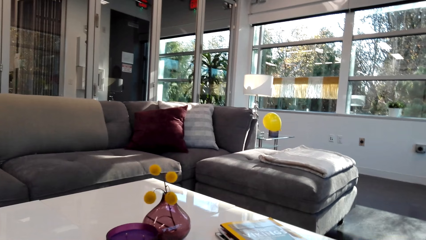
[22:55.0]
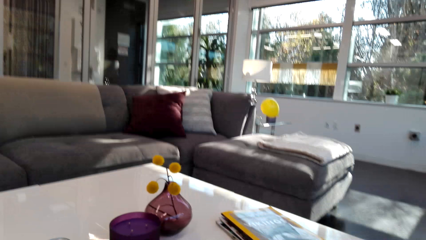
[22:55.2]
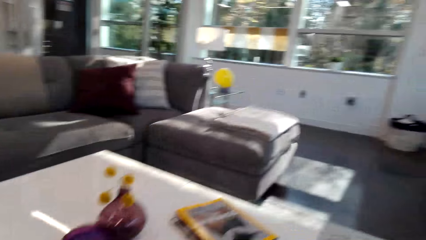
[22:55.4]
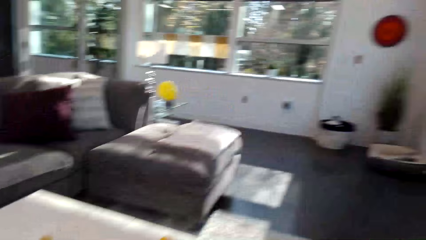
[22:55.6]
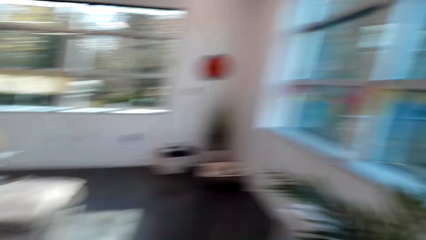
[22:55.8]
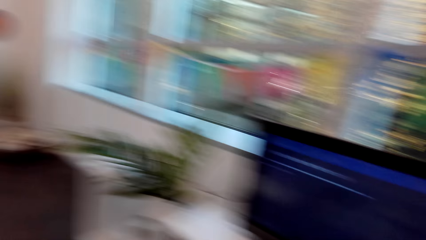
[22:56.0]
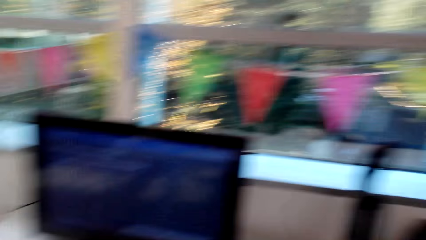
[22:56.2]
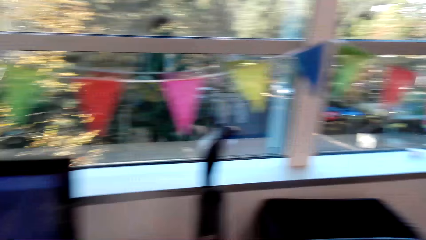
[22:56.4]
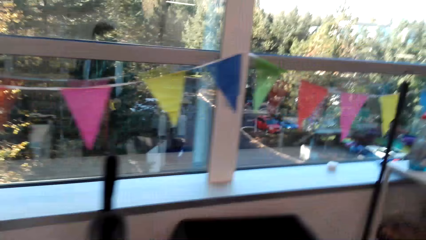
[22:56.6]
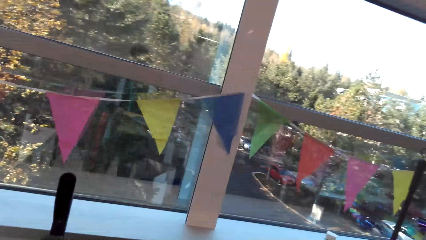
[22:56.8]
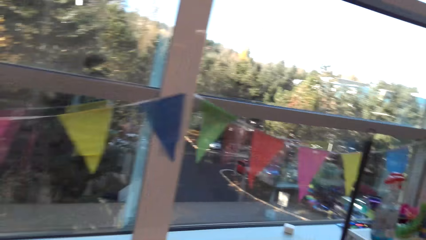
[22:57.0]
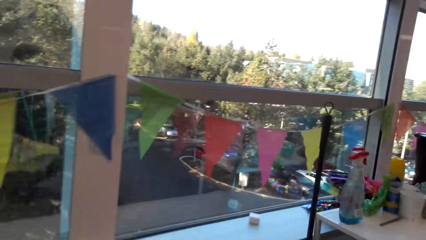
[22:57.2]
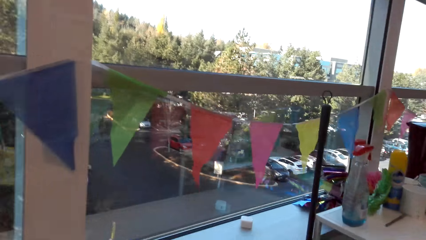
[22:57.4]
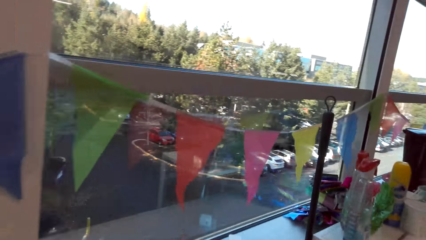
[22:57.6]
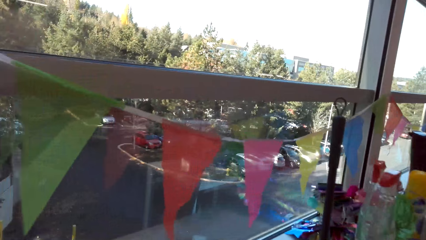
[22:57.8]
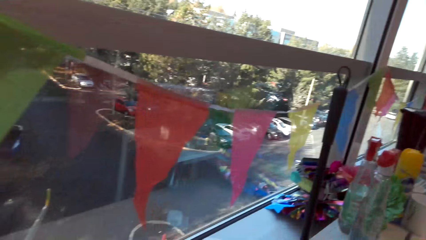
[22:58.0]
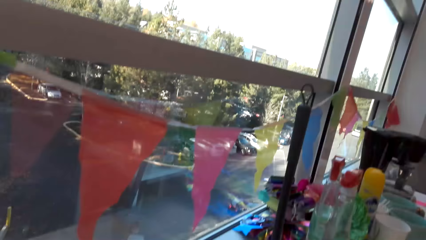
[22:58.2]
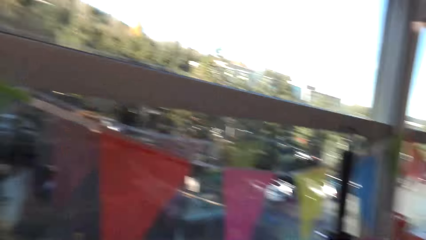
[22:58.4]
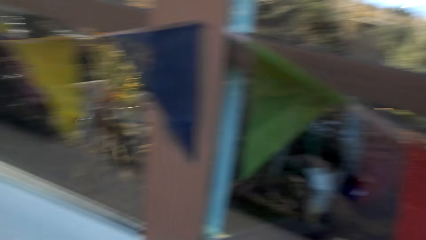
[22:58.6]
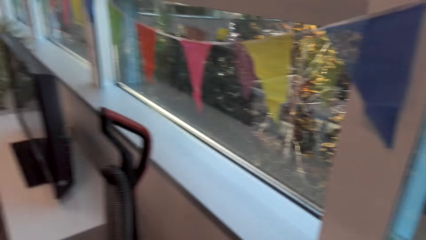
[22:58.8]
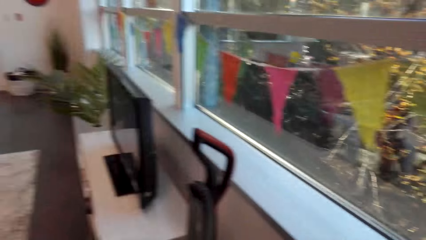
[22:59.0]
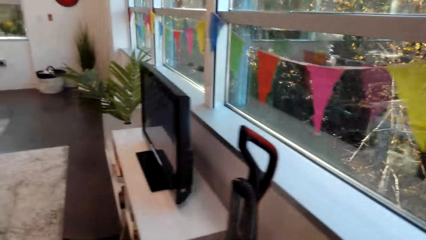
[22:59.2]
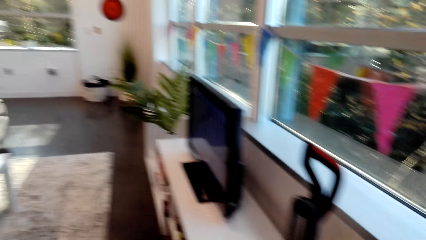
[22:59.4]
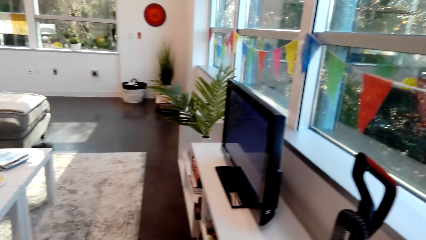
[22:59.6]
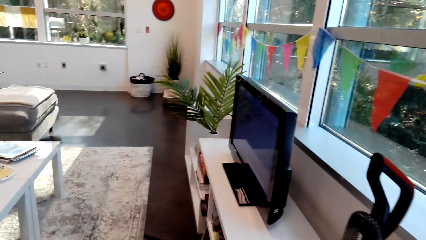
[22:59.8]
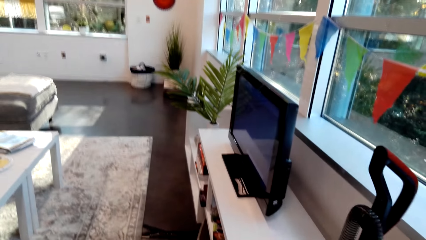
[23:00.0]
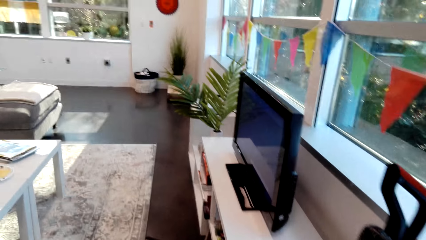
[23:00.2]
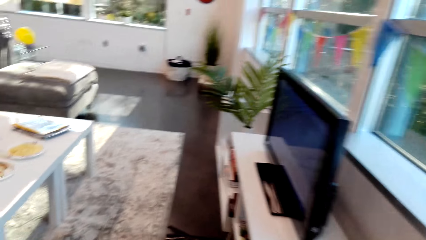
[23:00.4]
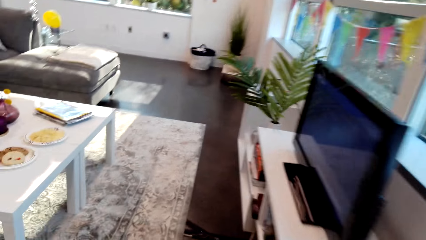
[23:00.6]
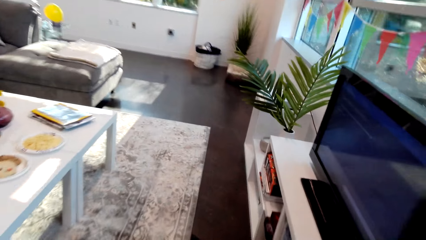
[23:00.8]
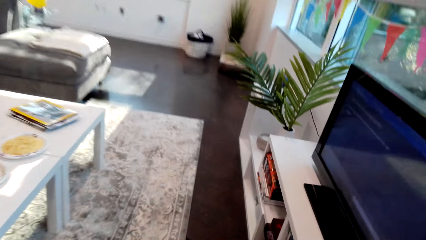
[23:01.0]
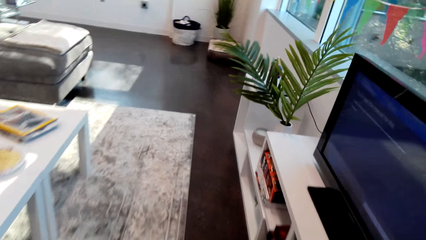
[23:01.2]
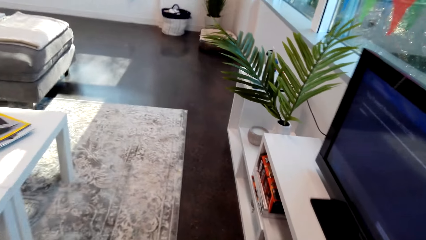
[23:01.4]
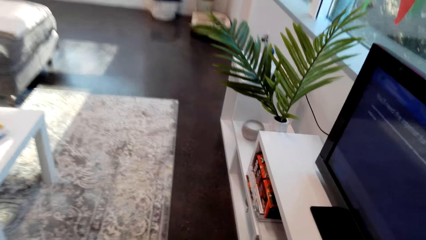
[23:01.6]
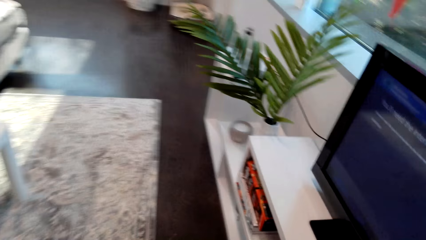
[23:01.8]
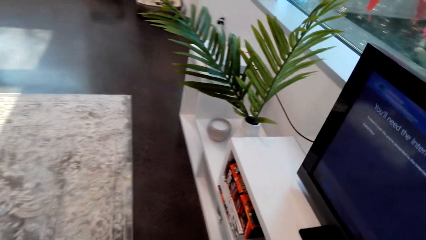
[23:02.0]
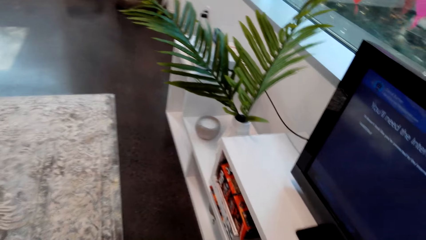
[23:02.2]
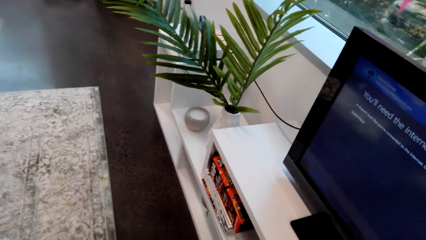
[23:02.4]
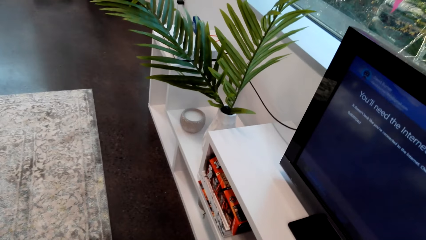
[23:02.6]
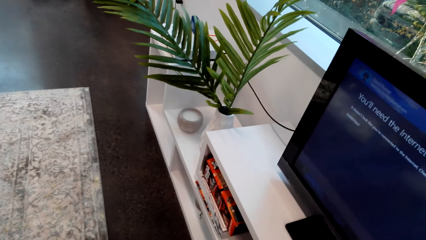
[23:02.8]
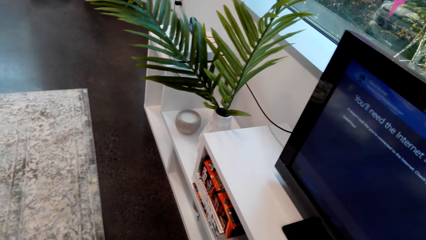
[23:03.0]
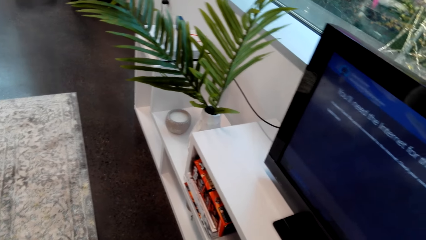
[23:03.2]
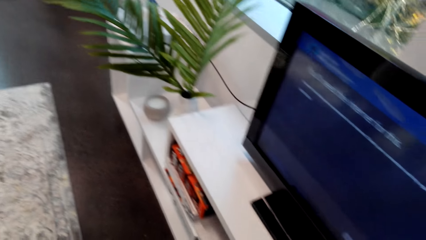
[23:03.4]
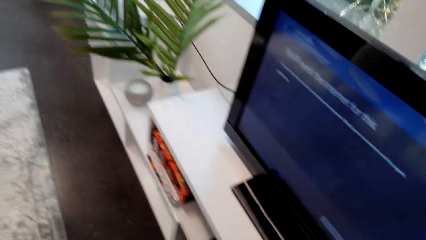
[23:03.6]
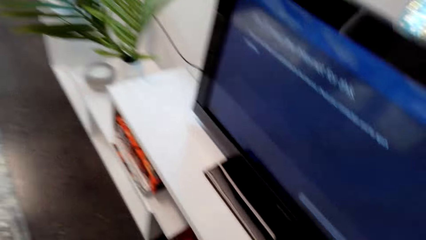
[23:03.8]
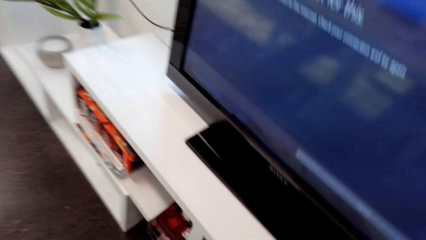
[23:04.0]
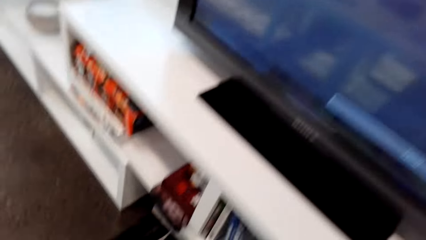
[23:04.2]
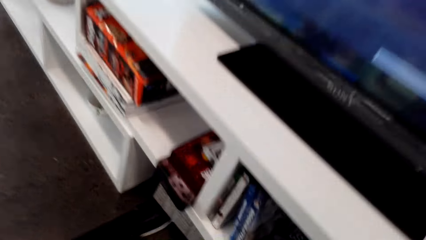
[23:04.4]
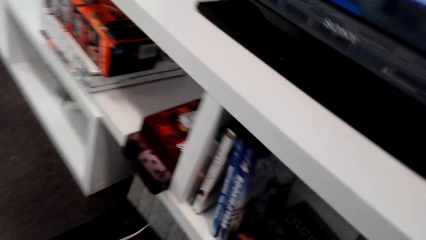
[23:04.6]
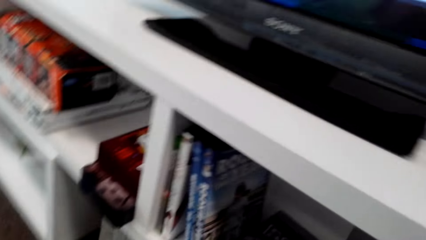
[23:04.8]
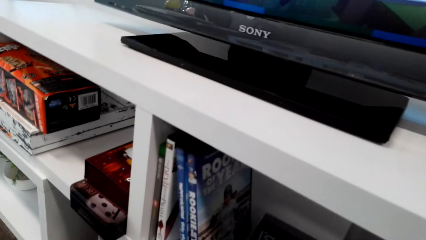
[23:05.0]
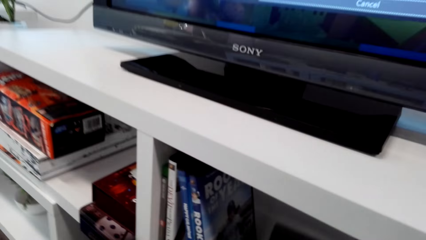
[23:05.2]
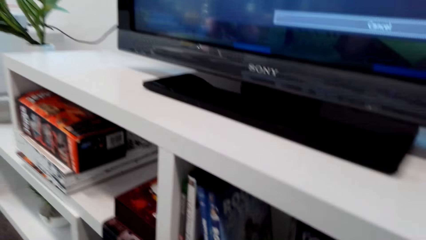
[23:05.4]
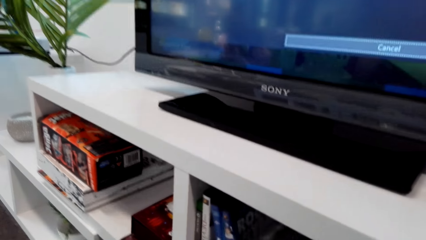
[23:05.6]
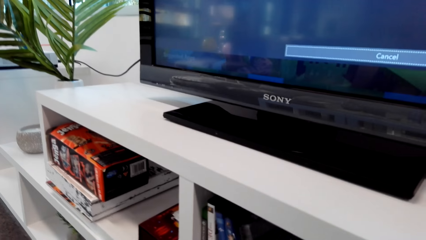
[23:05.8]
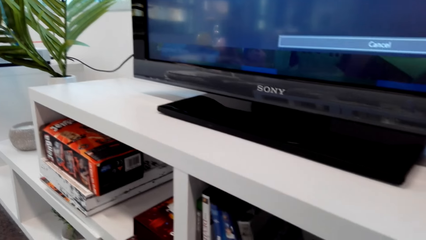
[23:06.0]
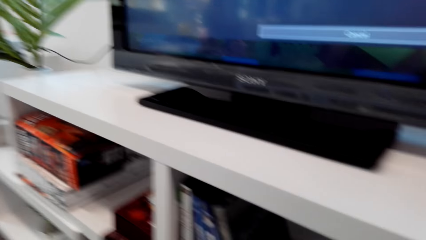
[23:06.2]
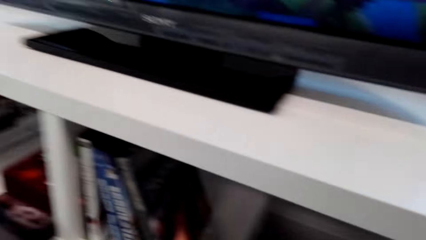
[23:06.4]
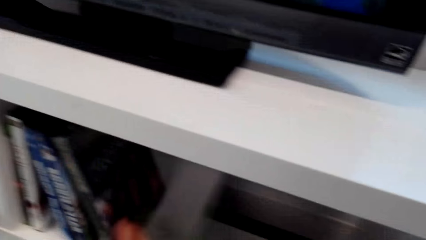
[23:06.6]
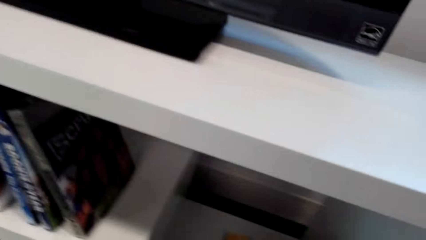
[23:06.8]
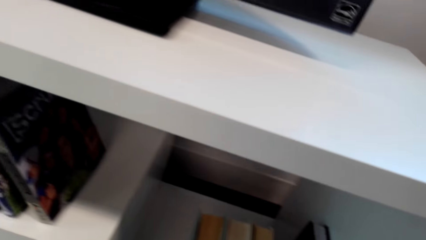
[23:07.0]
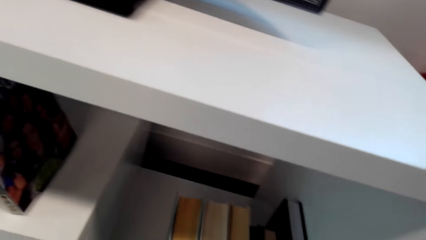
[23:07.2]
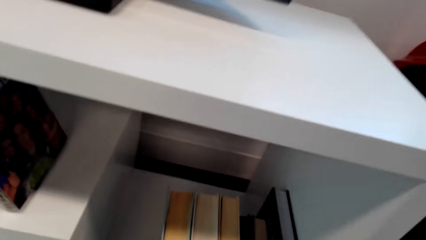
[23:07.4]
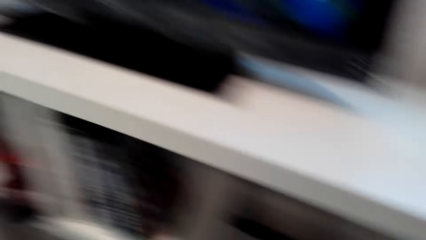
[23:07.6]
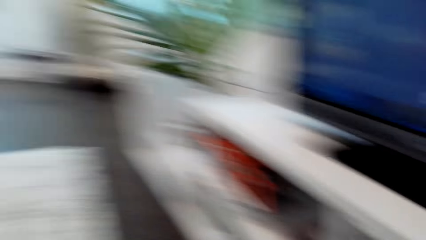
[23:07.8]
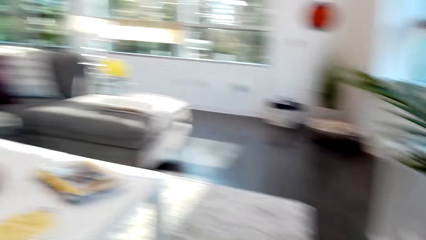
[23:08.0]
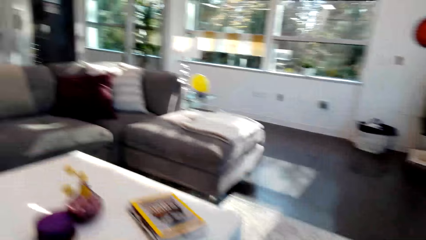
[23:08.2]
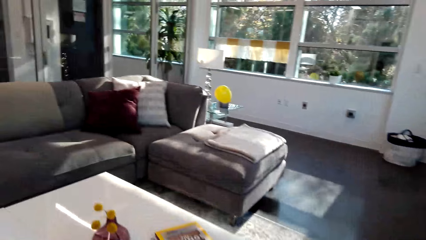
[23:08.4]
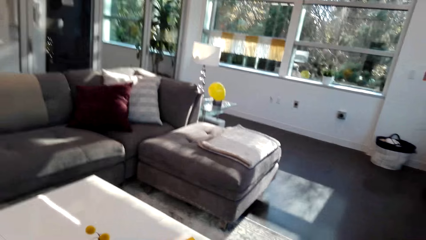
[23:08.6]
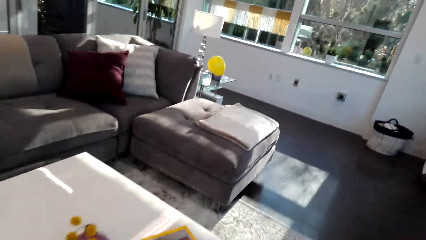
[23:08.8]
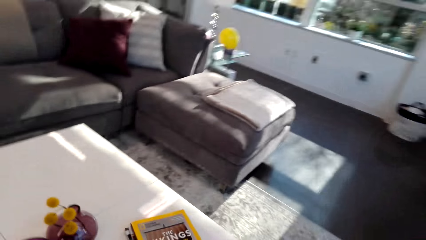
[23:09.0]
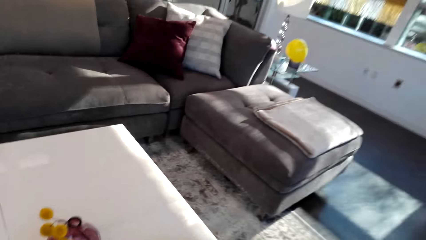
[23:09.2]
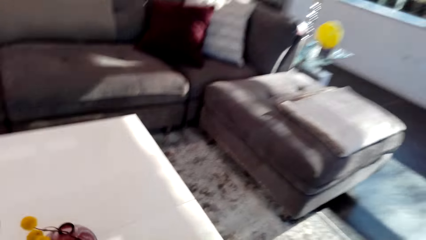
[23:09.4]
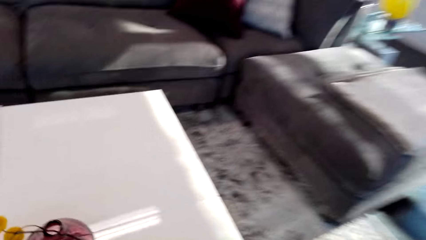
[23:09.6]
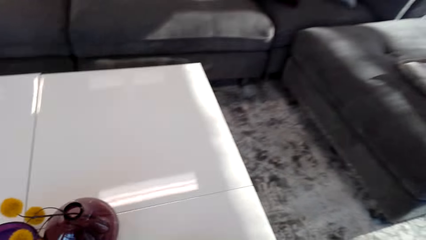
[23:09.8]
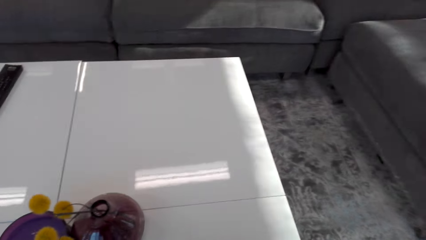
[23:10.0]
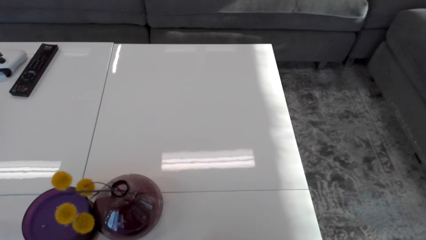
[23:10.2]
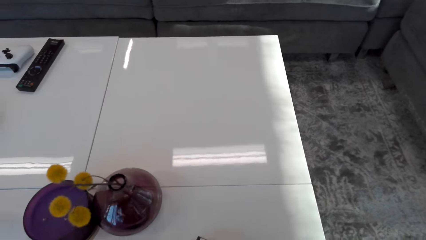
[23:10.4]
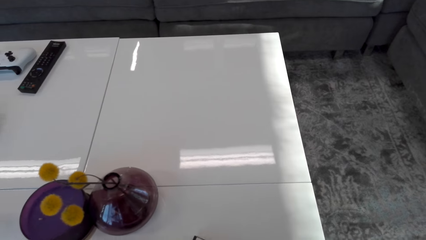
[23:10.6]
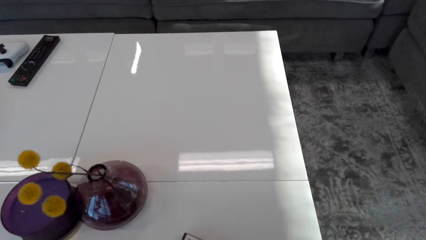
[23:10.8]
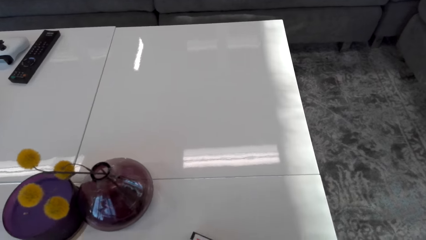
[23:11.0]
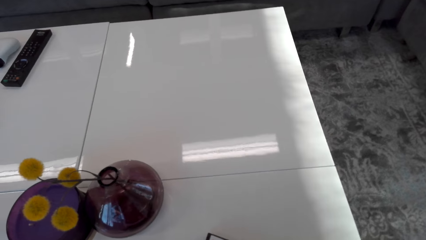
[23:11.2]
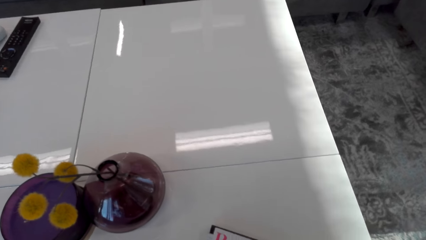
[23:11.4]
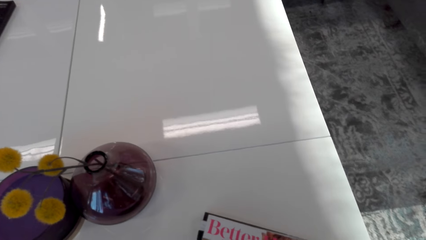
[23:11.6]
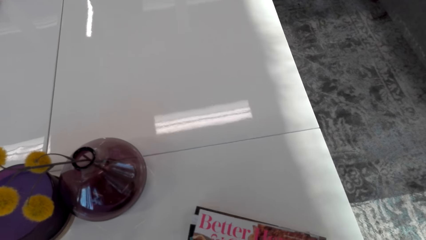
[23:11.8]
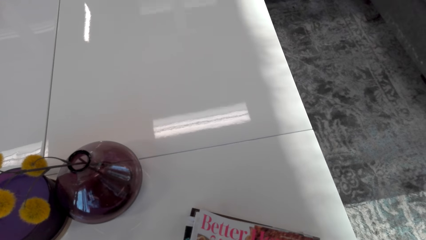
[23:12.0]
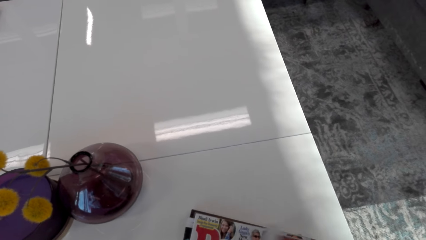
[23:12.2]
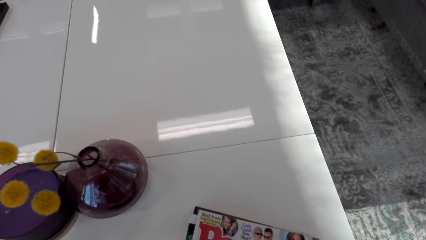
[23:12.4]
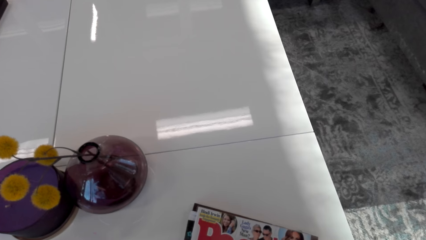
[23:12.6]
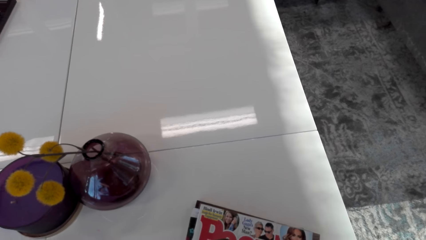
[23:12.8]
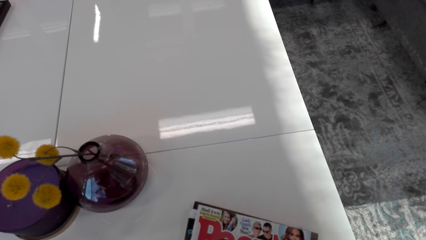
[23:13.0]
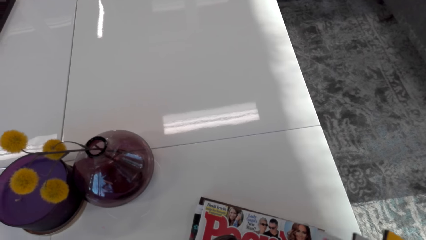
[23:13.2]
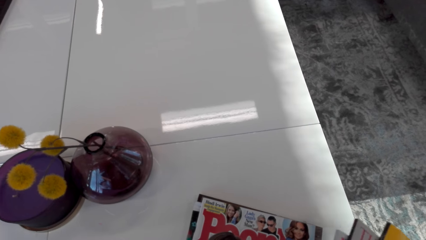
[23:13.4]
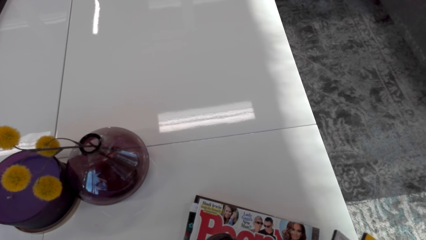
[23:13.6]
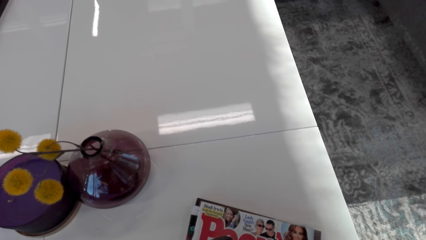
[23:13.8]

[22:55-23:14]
The camera wearer turns. They walk around. They fix the book. They pick up a magazine from the table. They open the magazine.
